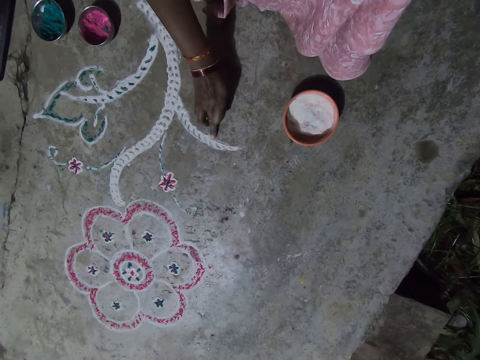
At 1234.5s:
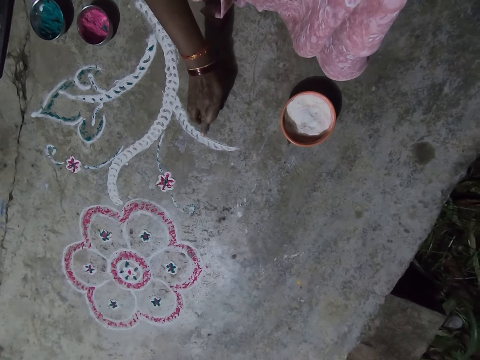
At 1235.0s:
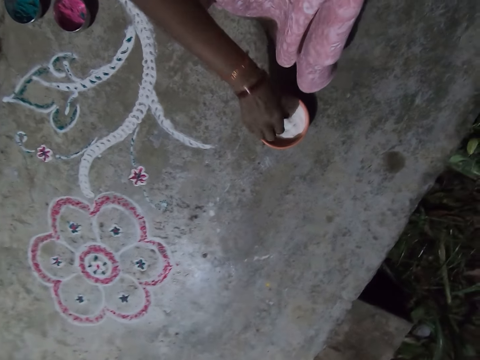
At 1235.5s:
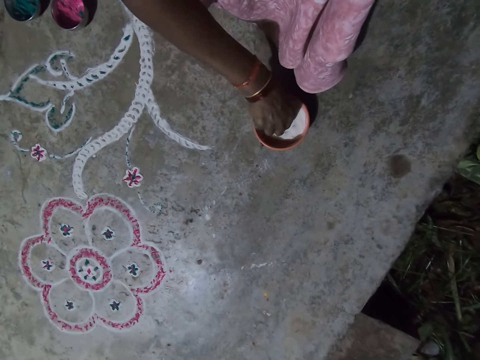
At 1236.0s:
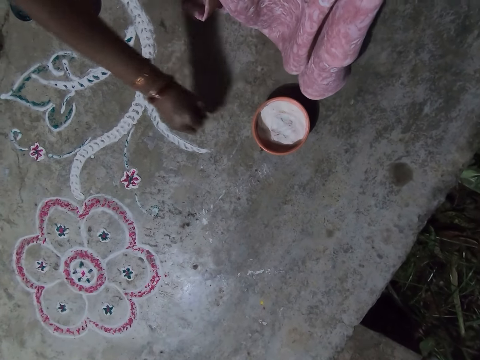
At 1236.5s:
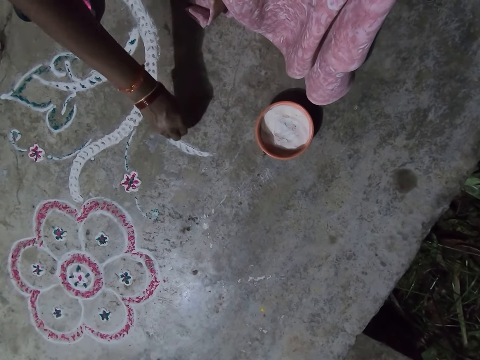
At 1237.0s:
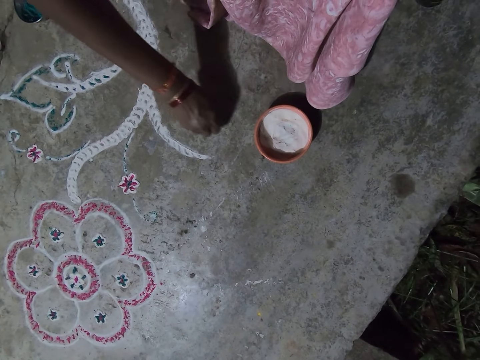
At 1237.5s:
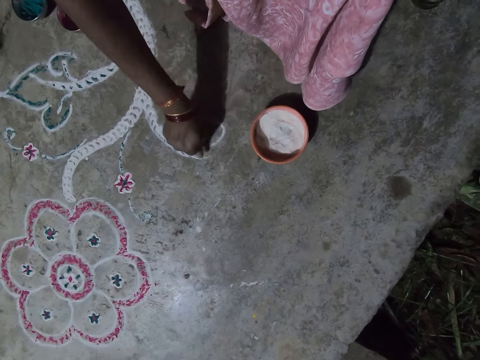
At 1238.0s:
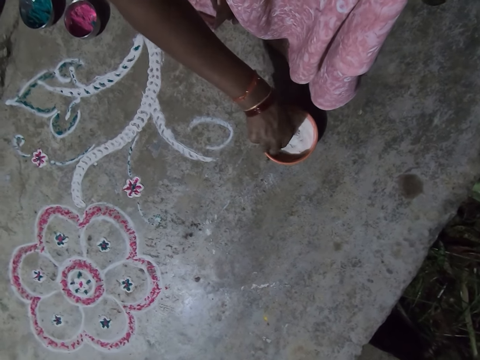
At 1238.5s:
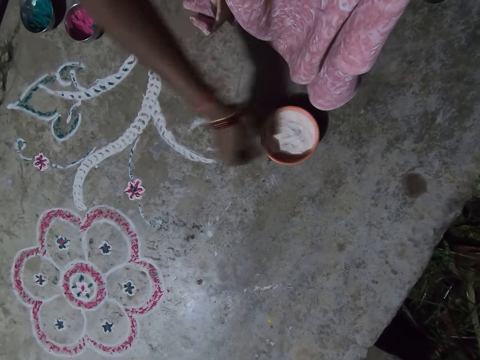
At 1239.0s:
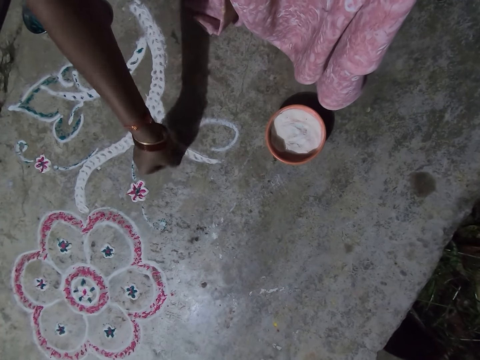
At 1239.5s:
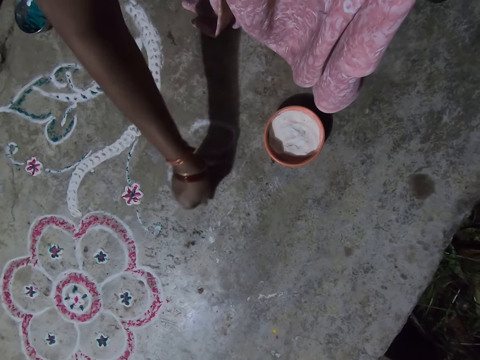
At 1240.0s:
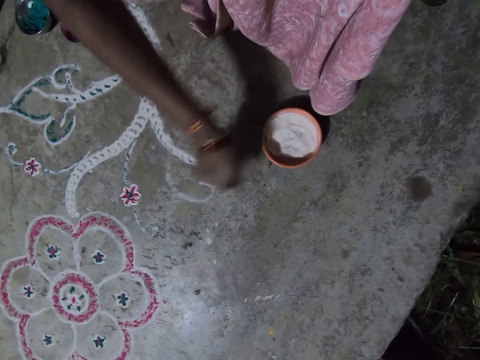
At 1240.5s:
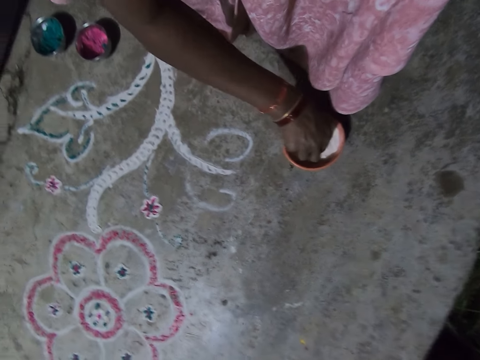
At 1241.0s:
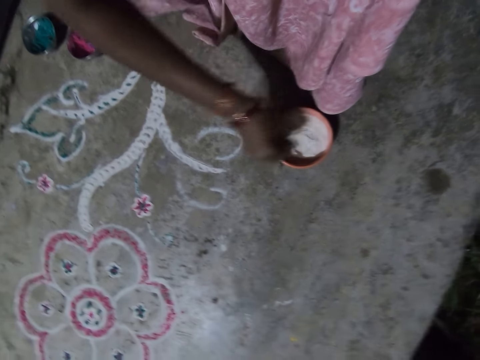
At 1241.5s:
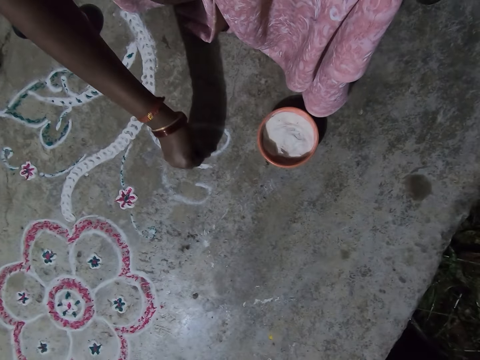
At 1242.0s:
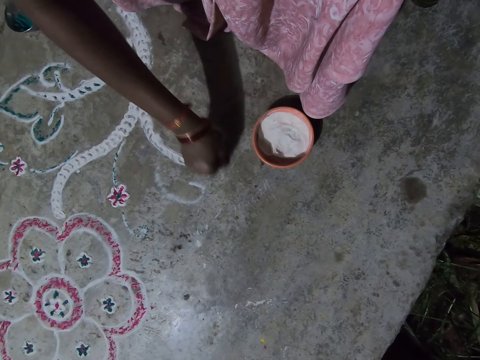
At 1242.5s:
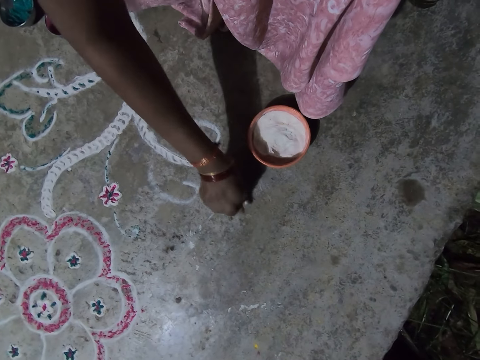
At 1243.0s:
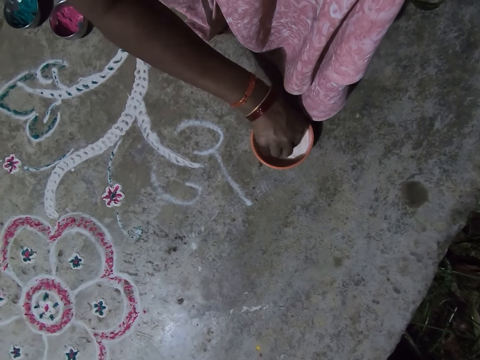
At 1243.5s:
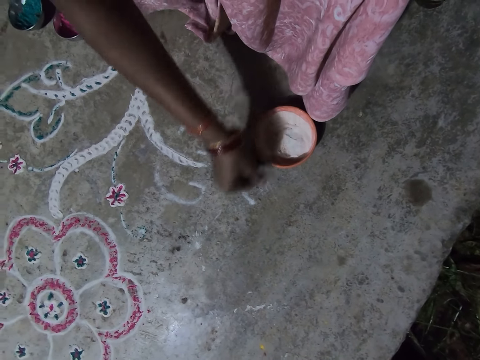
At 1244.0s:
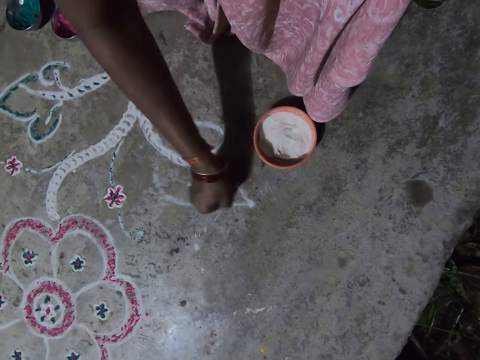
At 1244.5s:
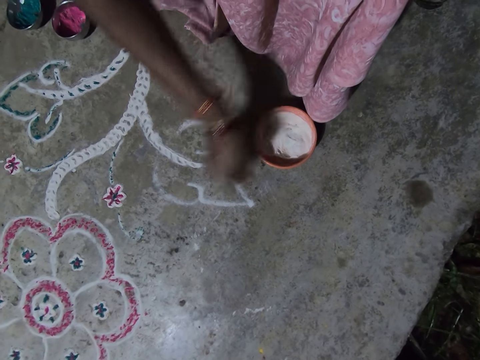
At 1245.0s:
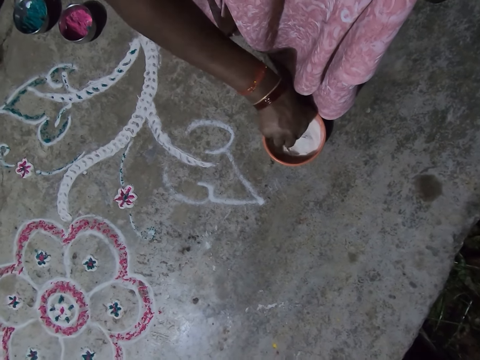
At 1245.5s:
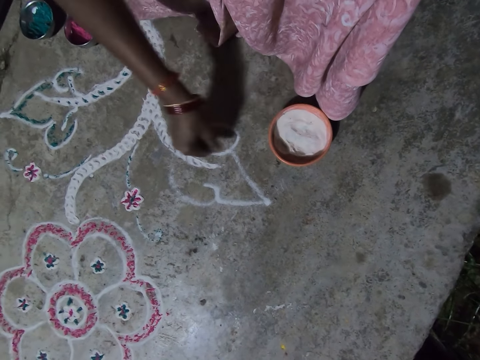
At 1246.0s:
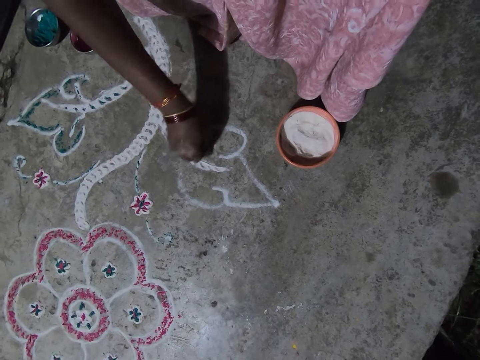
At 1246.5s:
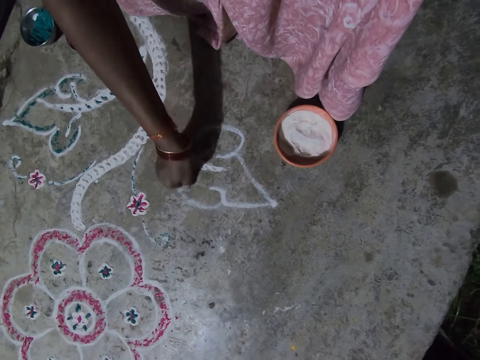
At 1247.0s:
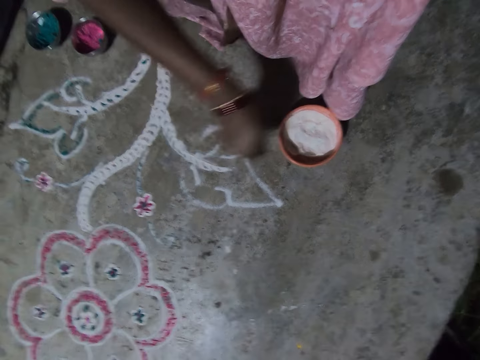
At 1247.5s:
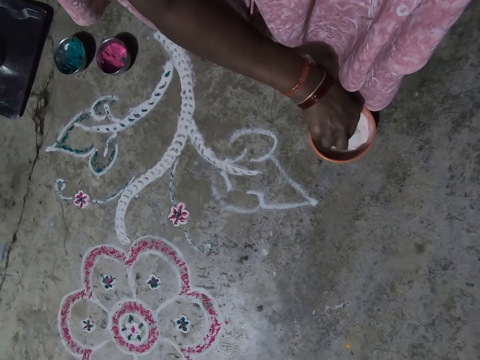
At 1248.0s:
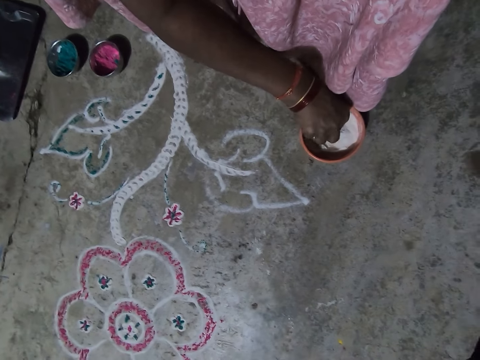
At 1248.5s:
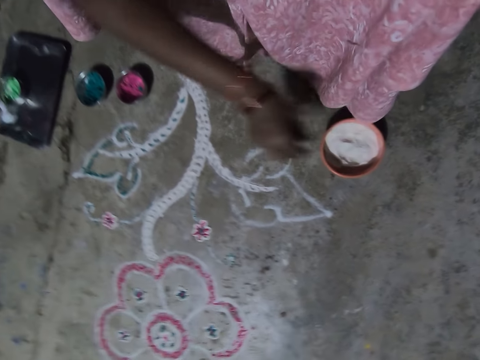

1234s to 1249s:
The camera wearer picks white powder from the bowl with the right hand. She draws on the floor with the white powder. She picks white powder from the bowl with the right hand. She draws on the floor with the white powder. She picks white powder from the bowl with the right hand. She draws on the floor with the white powder. She picks white powder from the bowl with the right hand. She draws on the floor with the white powder. She picks white powder from the bowl with the right hand. She draws on the floor with the white powder. She drops the excess white powder on her hand in the bowl. She picks white paint with the right hand.

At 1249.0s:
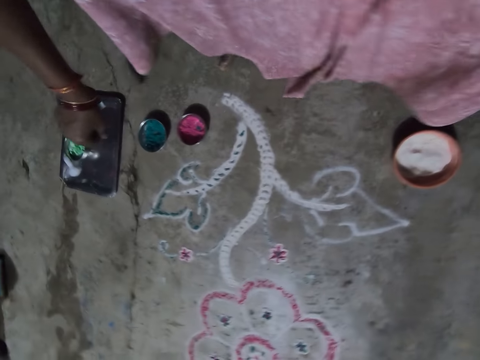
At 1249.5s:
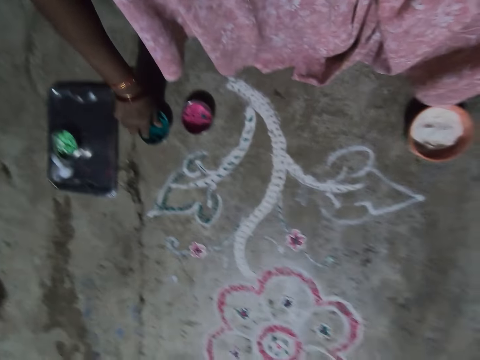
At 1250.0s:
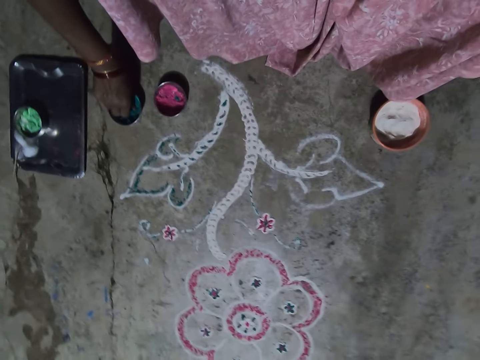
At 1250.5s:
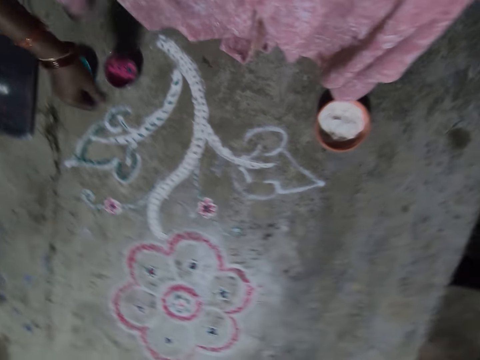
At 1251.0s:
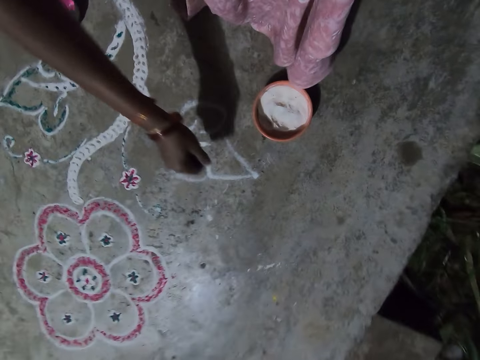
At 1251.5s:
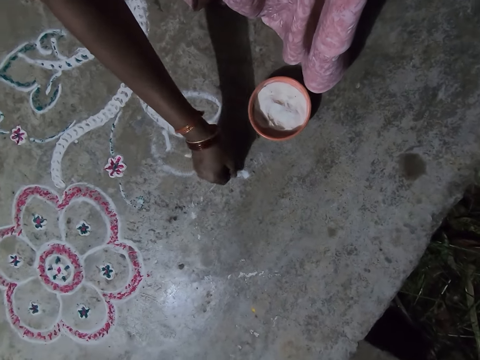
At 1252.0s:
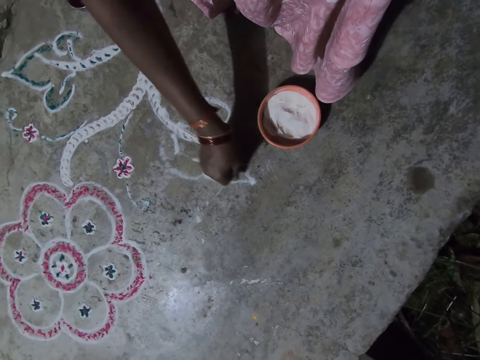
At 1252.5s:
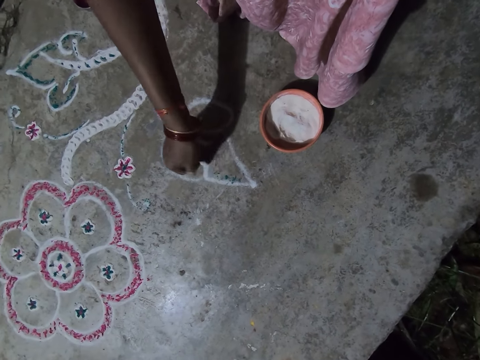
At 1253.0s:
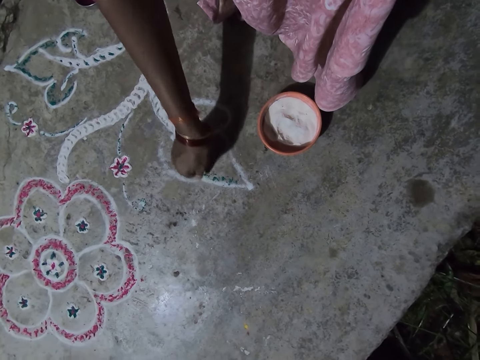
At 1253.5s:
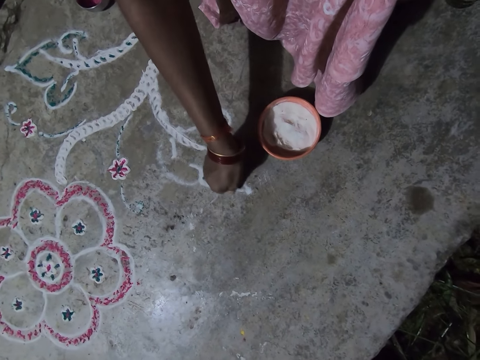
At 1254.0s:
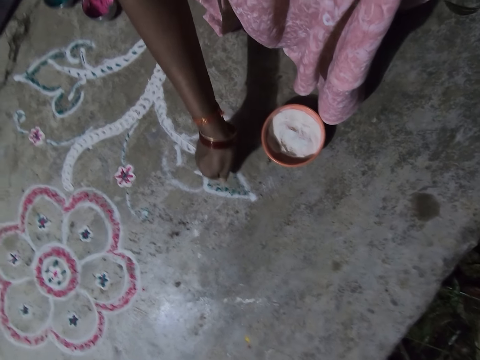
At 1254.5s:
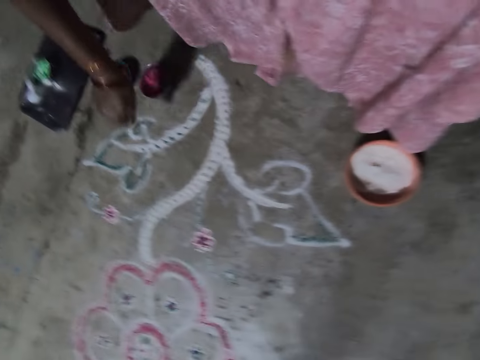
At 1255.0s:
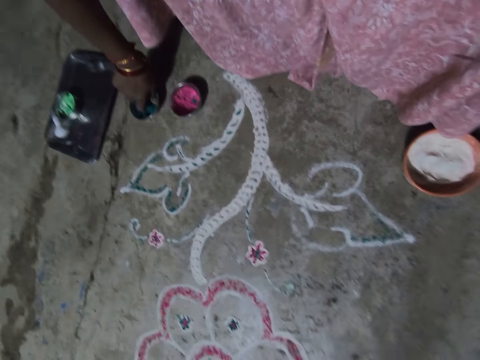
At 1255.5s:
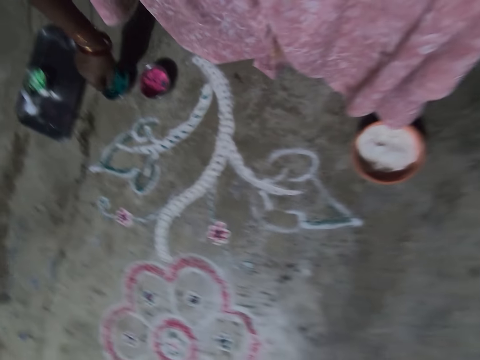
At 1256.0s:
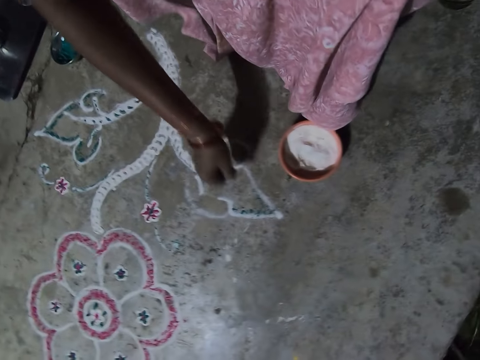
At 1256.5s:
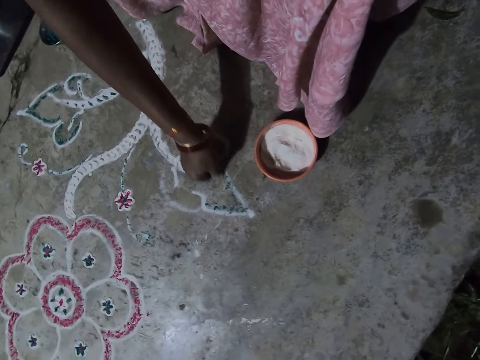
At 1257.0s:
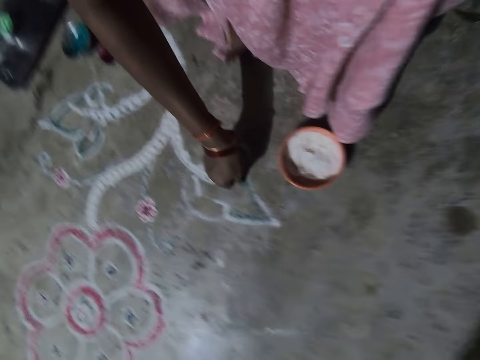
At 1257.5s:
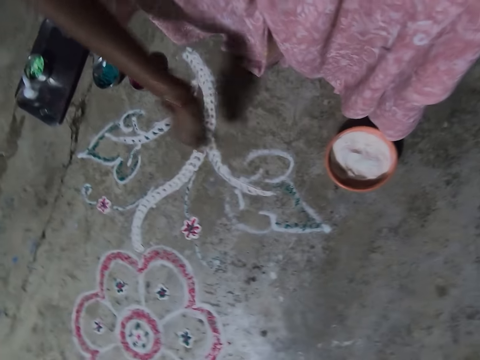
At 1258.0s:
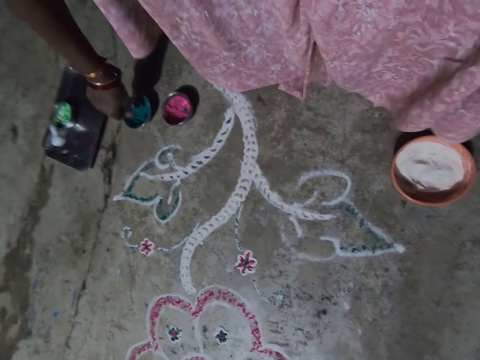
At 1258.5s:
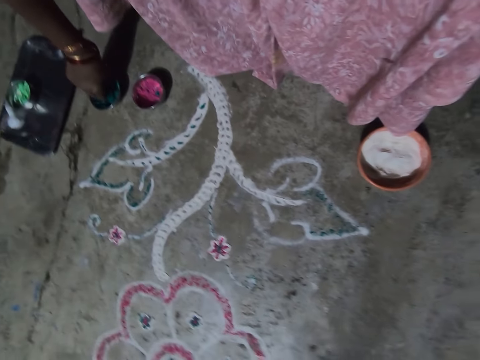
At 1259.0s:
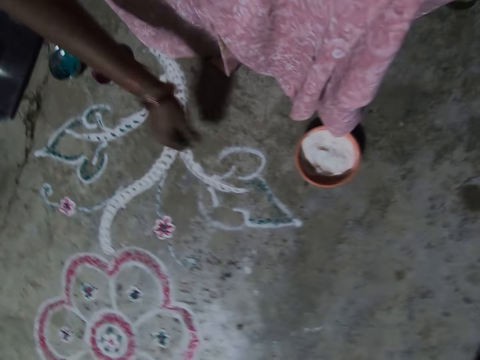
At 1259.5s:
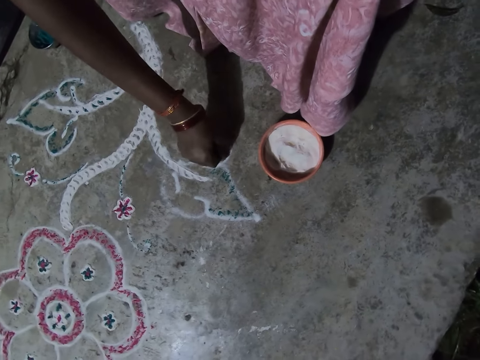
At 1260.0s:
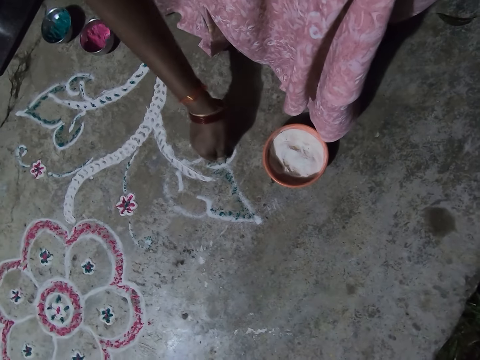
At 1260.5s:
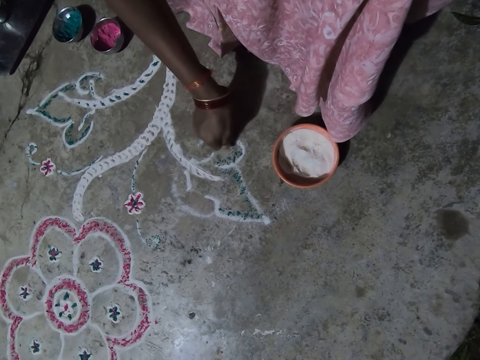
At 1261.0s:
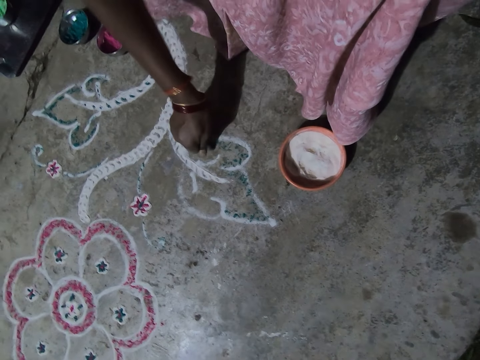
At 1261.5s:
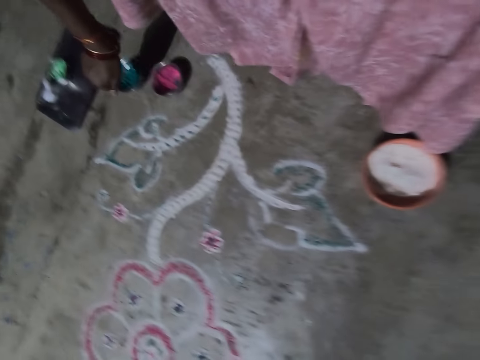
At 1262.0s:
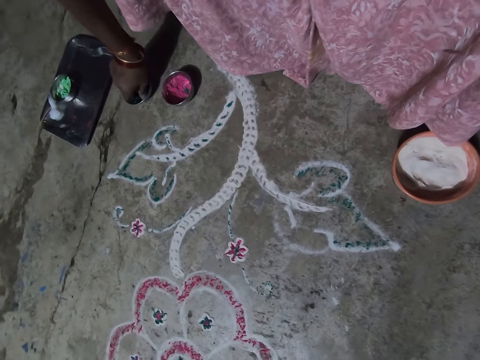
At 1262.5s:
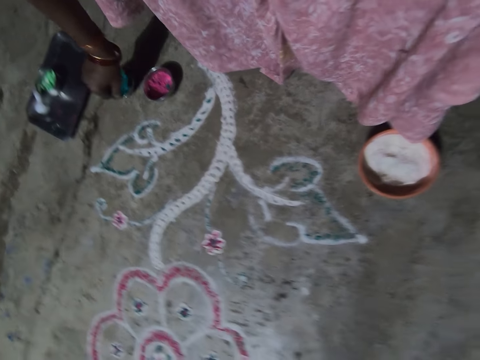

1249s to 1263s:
The camera wearer picks the green color powder from the bowl with the right hand. They color the flower on the floor. They pick the color powder from the bowl with the right hand. They color the flower on the floor. They pick the color powder from the bowl with the right hand. They color the flower on the floor. They pick the color powder from the bowl with the right hand.
